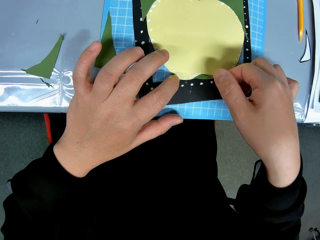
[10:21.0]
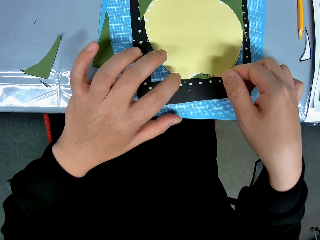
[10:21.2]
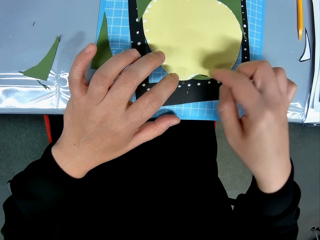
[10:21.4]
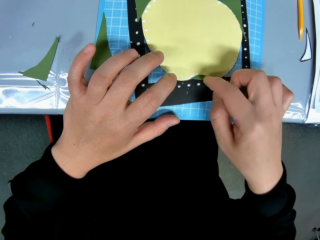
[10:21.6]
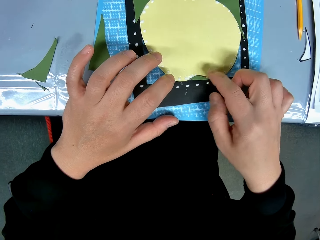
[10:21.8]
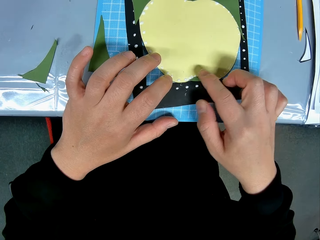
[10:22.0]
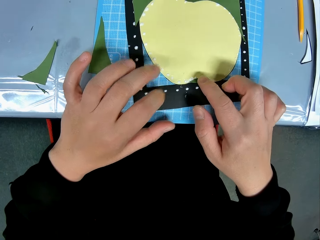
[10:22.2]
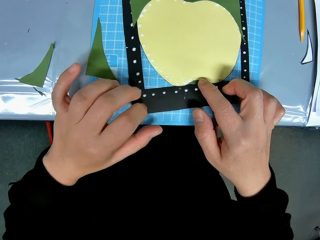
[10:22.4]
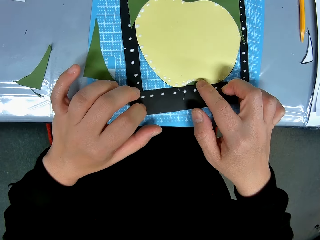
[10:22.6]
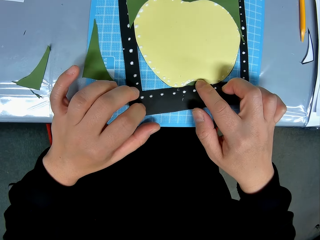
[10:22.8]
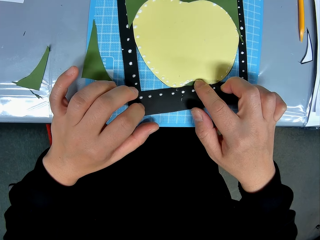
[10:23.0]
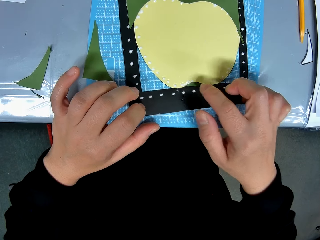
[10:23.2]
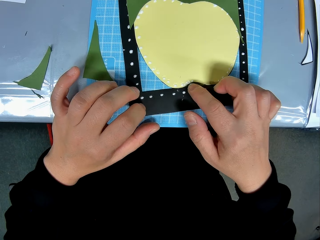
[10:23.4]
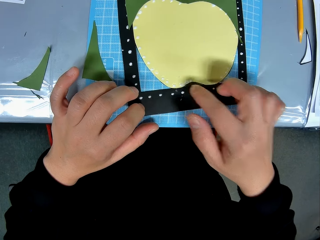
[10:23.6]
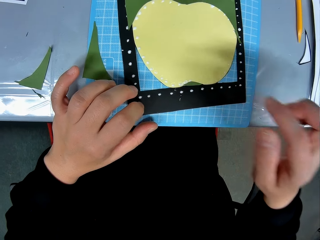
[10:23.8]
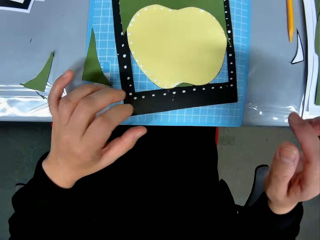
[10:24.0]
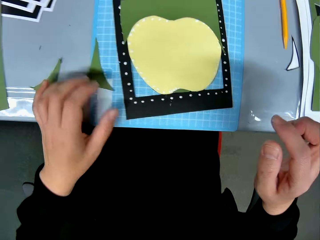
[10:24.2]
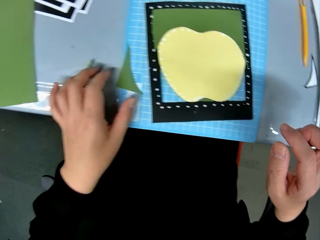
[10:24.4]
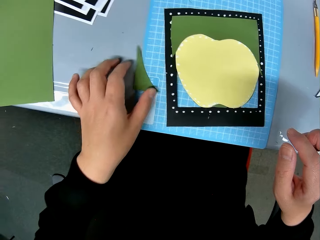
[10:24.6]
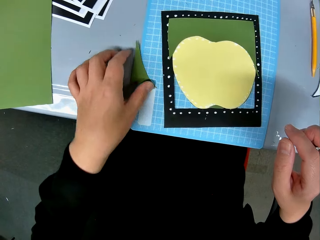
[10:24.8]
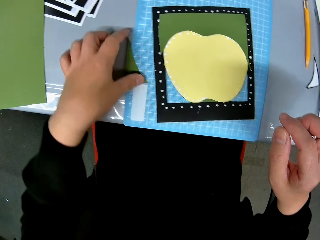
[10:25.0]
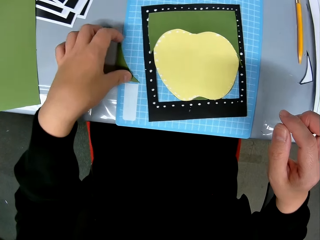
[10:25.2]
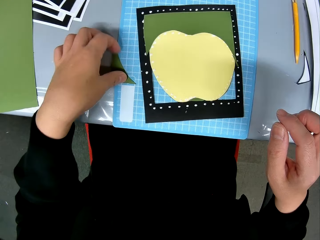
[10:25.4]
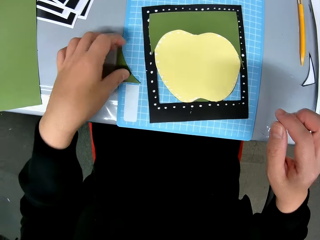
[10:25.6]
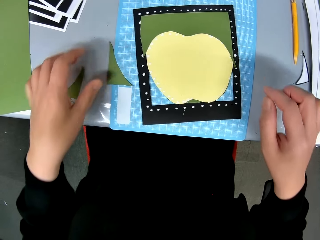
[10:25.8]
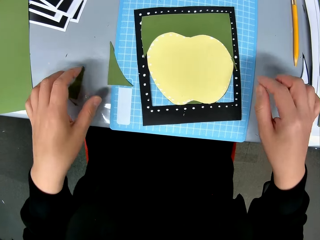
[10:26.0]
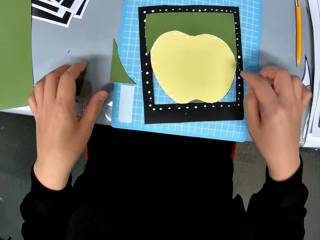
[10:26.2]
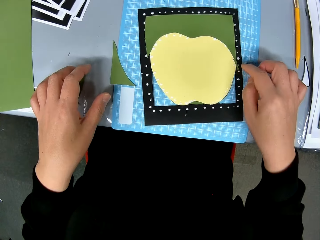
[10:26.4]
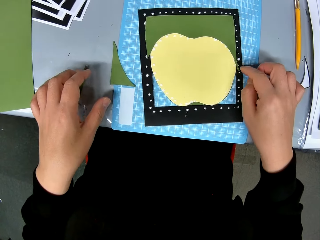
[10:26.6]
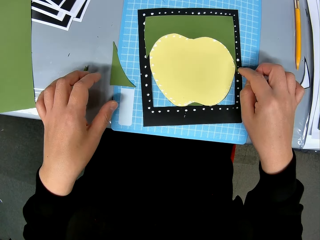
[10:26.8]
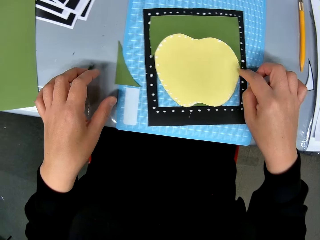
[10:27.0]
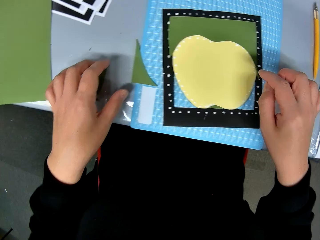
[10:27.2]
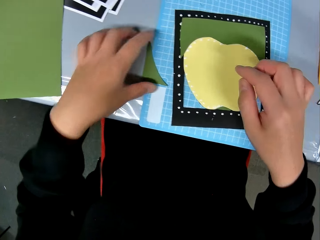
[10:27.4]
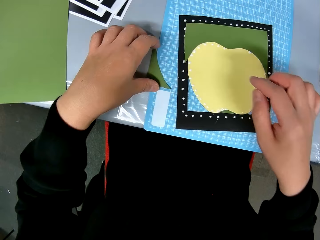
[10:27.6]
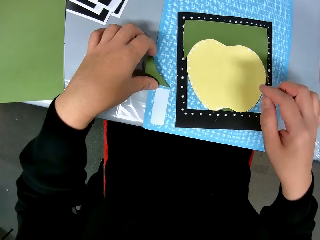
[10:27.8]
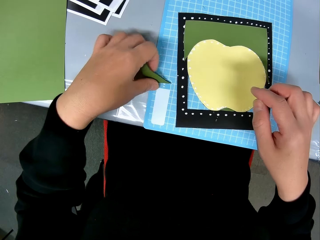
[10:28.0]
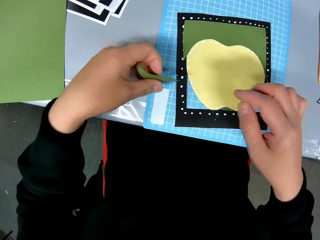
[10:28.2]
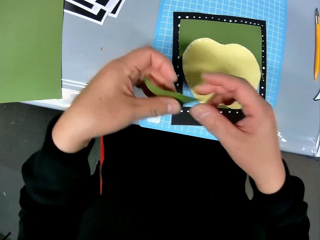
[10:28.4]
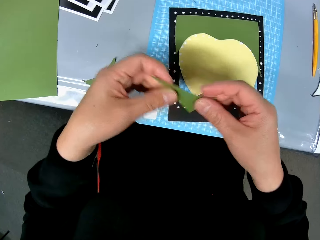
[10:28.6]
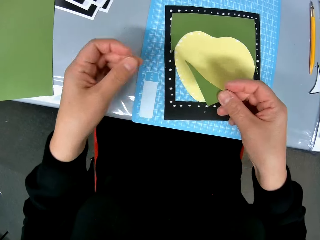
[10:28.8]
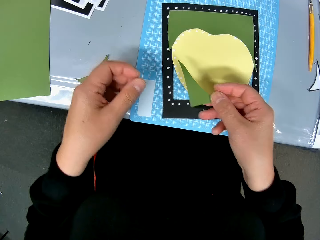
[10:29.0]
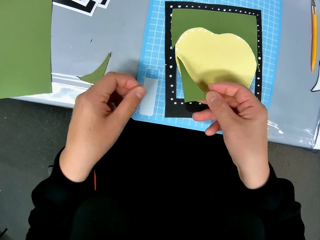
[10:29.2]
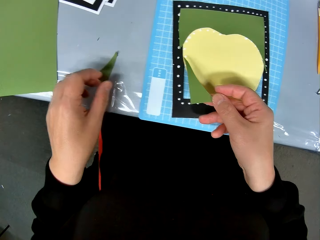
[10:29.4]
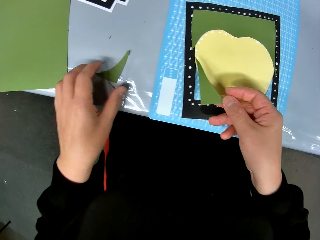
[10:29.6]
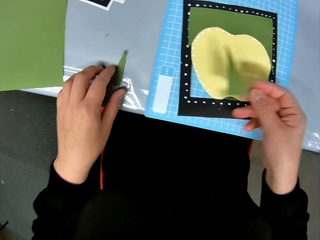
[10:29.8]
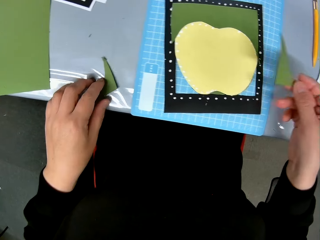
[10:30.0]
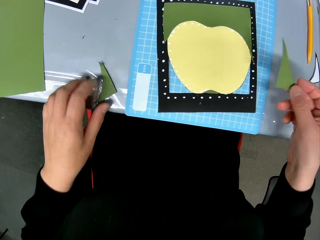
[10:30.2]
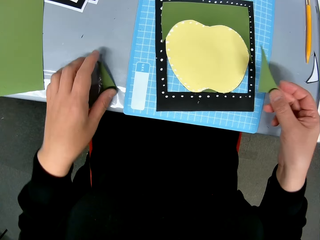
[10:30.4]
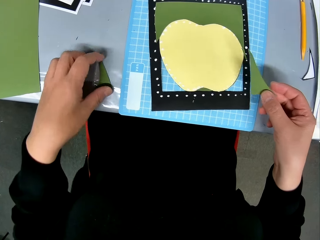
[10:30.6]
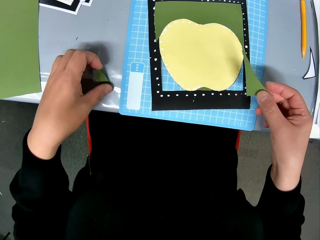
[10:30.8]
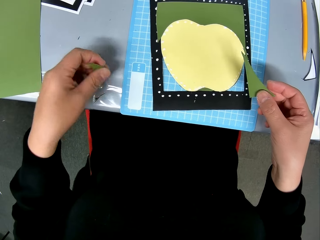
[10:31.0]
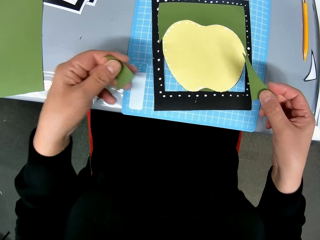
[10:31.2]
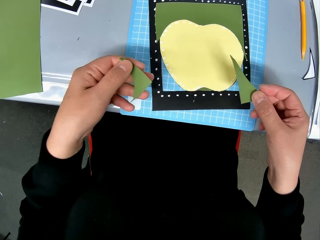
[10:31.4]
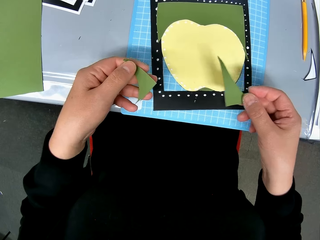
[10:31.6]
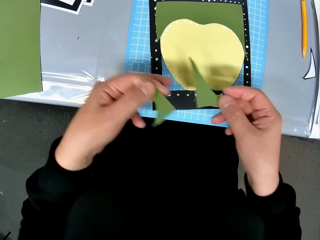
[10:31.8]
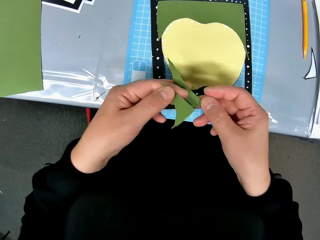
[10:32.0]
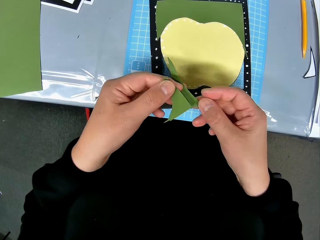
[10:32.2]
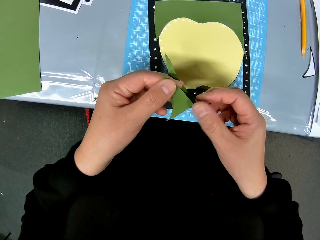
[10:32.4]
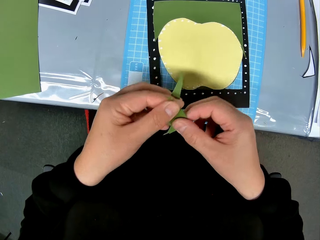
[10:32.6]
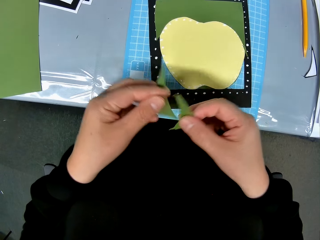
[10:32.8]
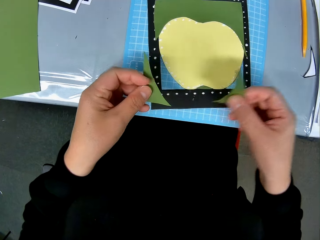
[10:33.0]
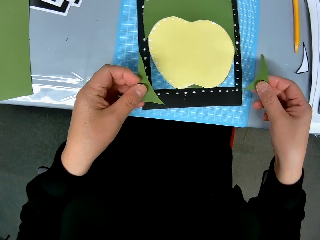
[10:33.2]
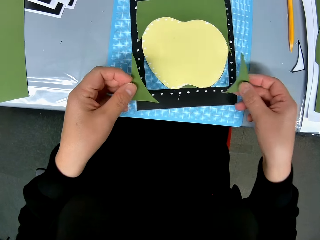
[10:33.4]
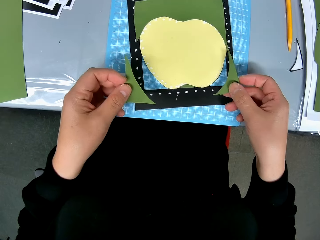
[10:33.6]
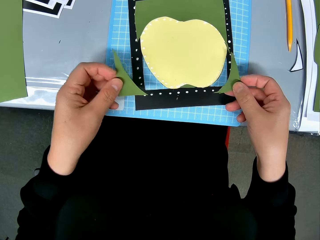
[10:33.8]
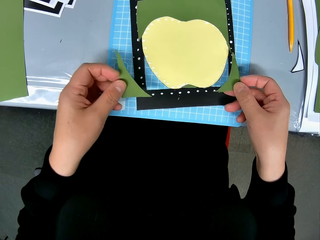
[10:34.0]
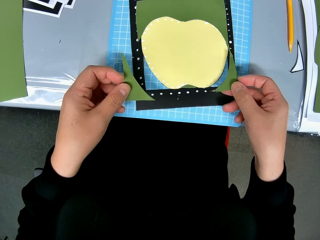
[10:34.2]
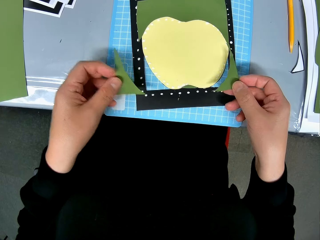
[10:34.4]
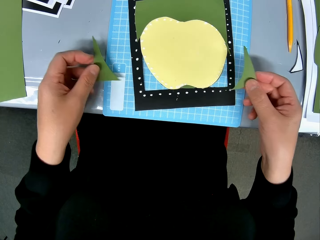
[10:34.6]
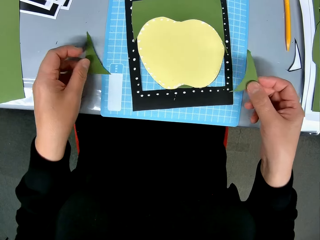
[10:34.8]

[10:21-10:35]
The camera wearer moves a hand from the art. She touches the second green cardstock on the table again. She adjusts the position of the paper craft. She touches a paper again. She picks up the second green cardstock from the table with her left hand. She exchanges the paper to the other hand. She picks up a third green cardstock from the table. She moves the paper. She passes the second and third green cardstock between her hands. She drops the second green cardstock on the table.

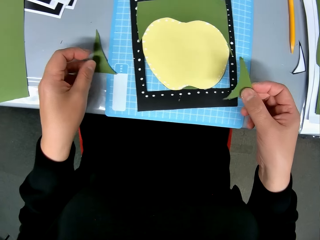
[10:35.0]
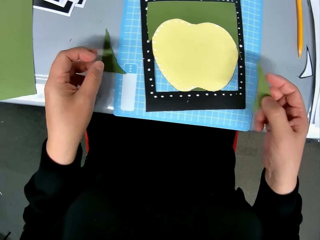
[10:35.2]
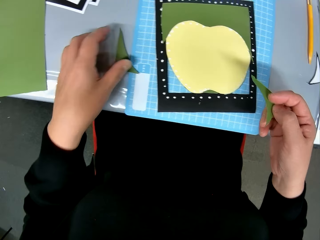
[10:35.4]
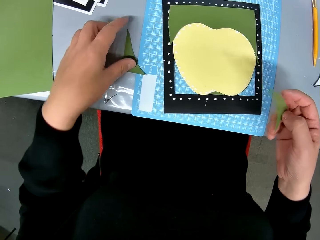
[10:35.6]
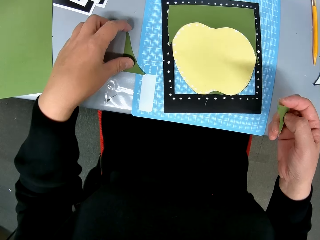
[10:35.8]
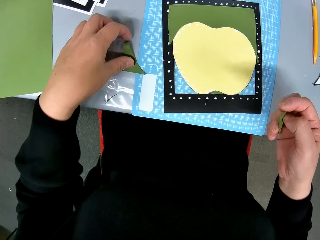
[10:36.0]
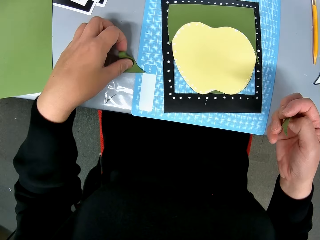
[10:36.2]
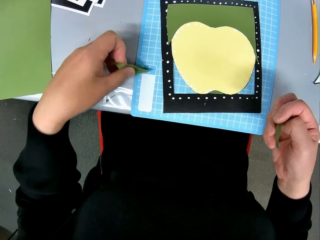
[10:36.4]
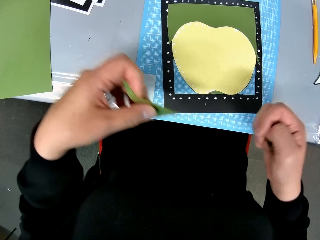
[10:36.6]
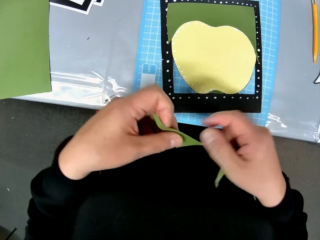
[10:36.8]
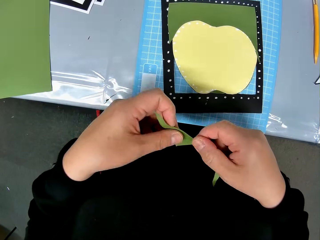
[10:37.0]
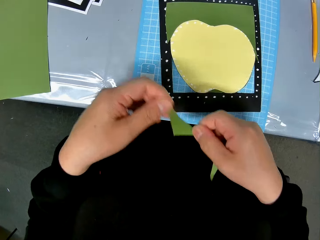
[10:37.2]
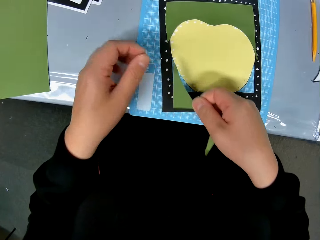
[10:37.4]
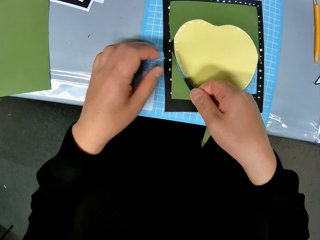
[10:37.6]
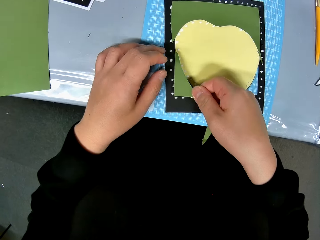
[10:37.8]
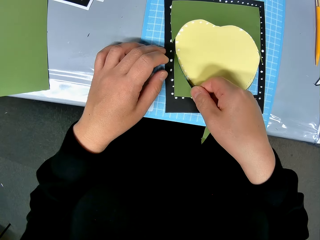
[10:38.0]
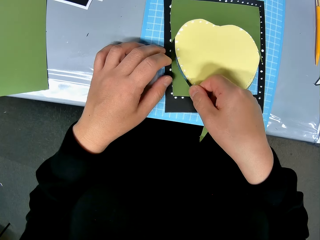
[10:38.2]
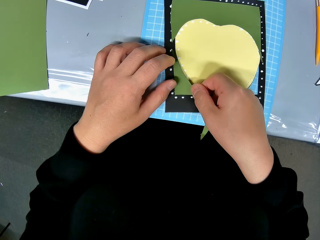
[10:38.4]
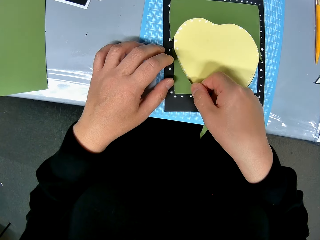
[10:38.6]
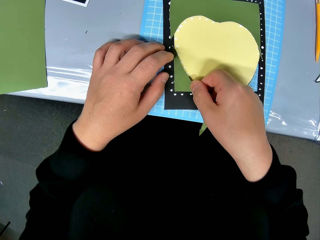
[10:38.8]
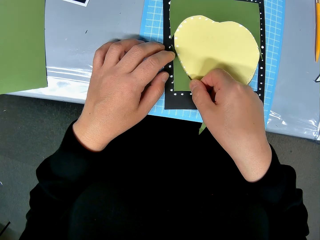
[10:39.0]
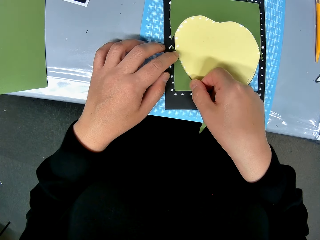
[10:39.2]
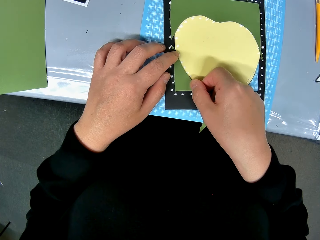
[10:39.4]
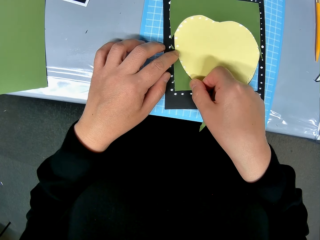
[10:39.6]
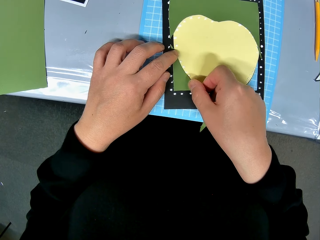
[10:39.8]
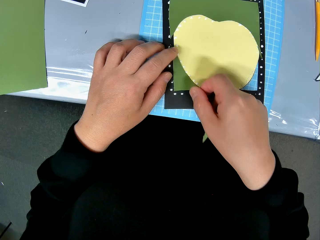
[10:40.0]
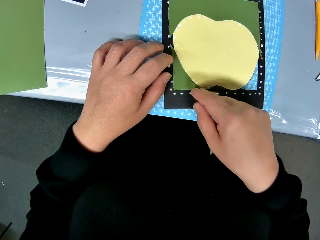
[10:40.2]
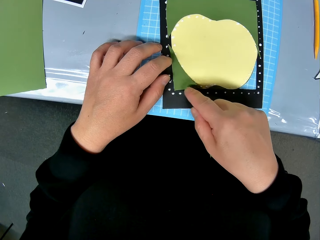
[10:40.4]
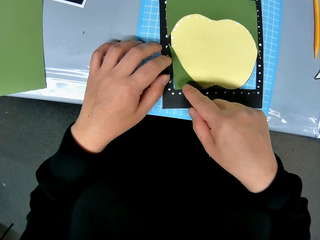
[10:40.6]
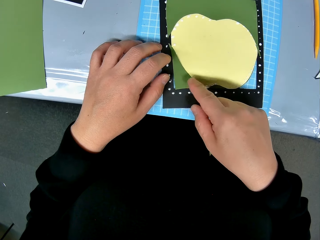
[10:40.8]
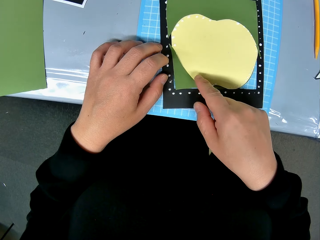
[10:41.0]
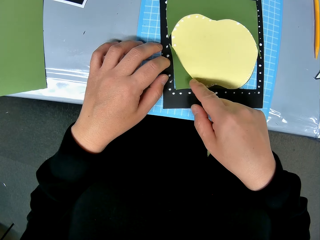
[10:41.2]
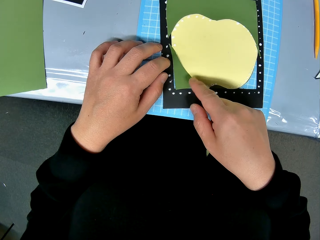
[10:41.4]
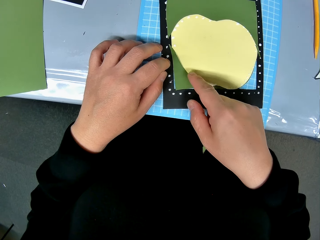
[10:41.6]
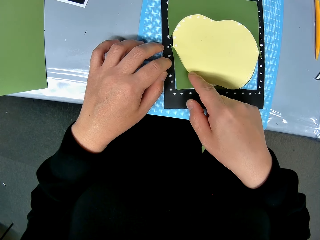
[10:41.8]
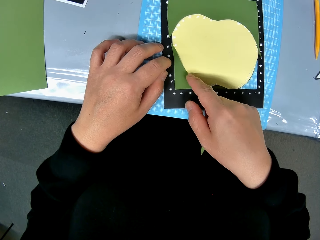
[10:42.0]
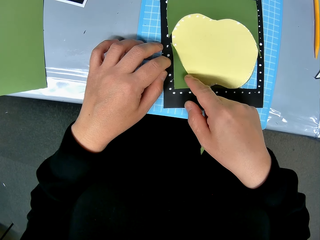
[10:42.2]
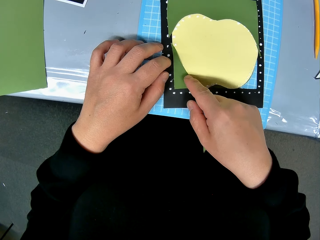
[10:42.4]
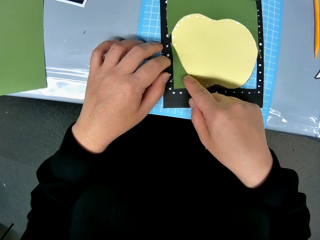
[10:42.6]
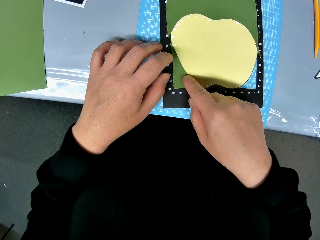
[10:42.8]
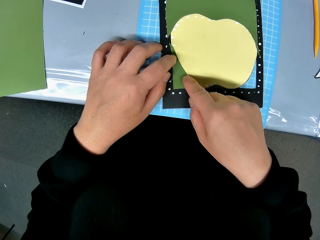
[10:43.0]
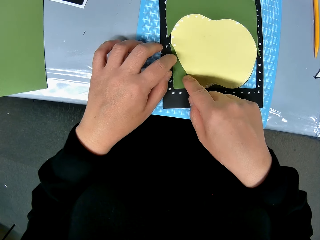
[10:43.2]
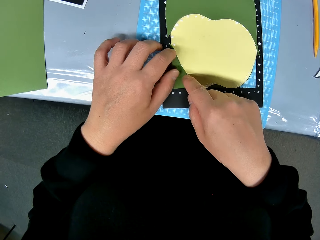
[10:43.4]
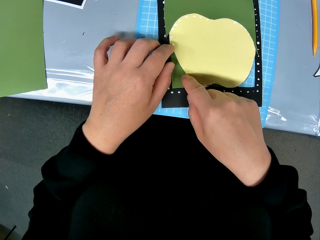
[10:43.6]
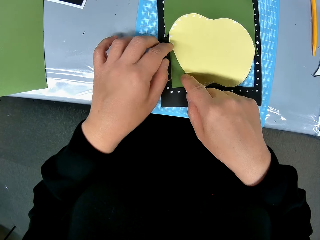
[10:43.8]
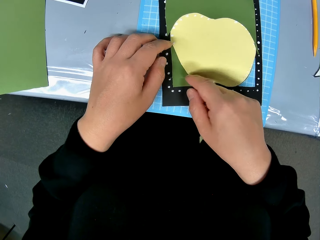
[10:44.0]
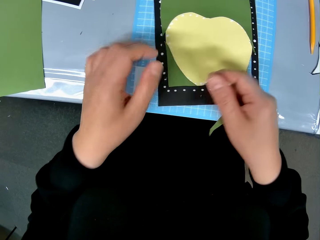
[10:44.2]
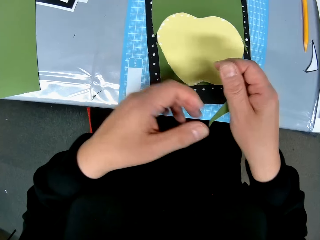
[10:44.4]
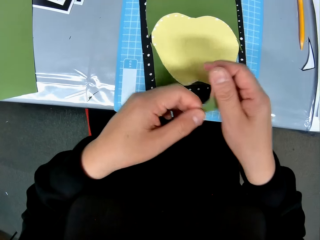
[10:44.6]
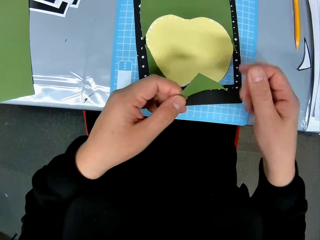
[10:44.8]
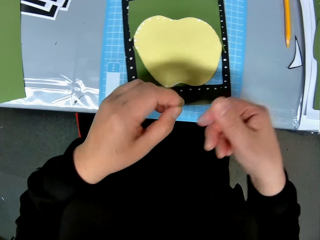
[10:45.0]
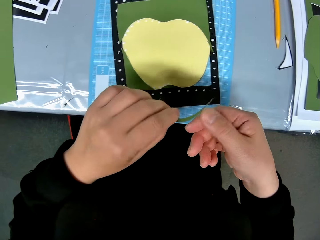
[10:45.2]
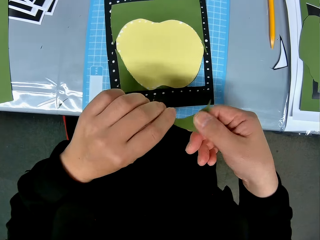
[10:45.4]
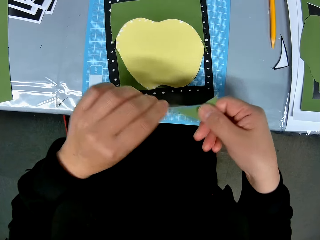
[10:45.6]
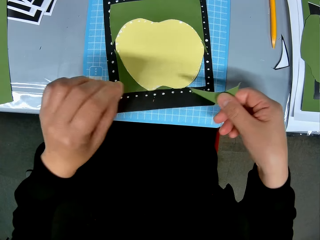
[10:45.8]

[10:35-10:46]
The camera wearer picks up the second green cardstock from the table again. She folds the paper. She sets the second green cardstock on the black cardstock. She exchanges the paper to the other hand. She fixes the paper on the art. She holds the third green cardstock with her hands. She exchanges the paper to the other hand.
